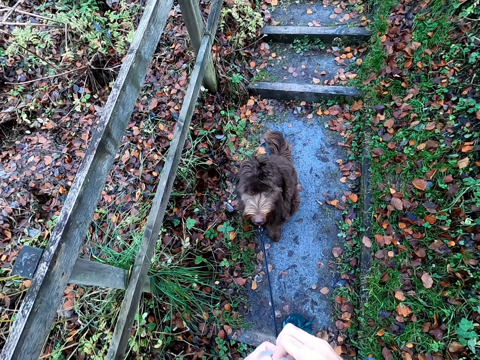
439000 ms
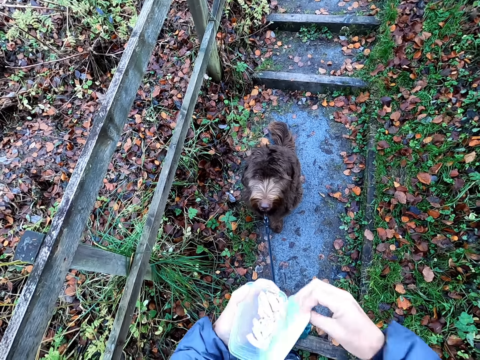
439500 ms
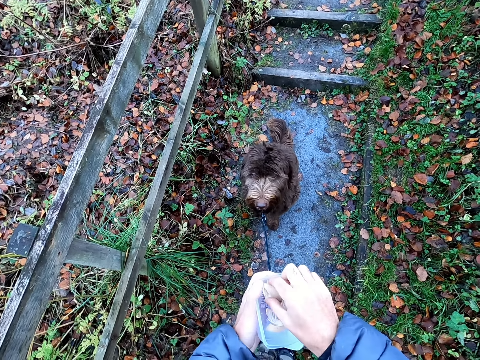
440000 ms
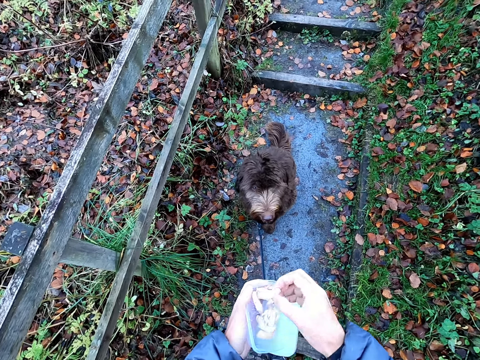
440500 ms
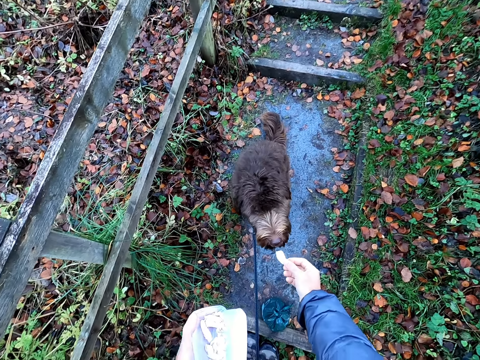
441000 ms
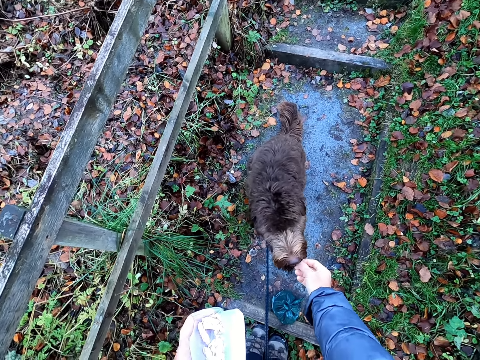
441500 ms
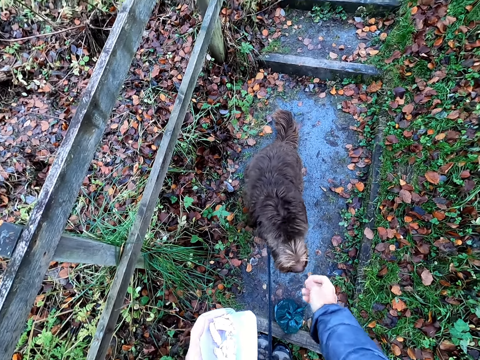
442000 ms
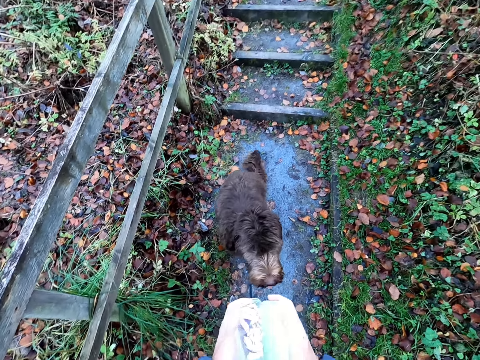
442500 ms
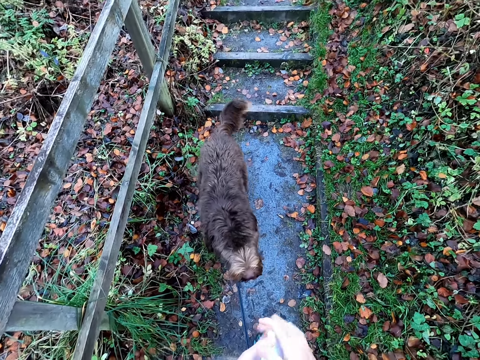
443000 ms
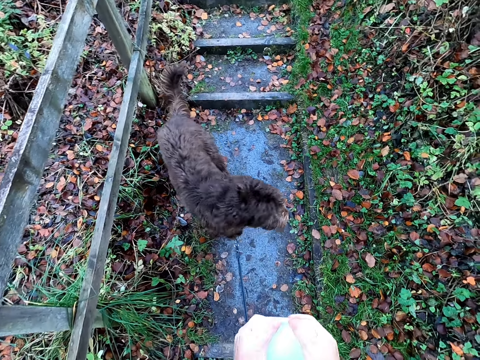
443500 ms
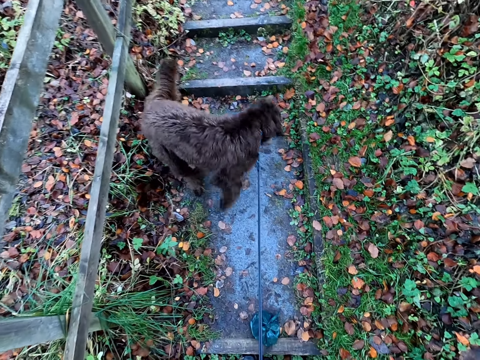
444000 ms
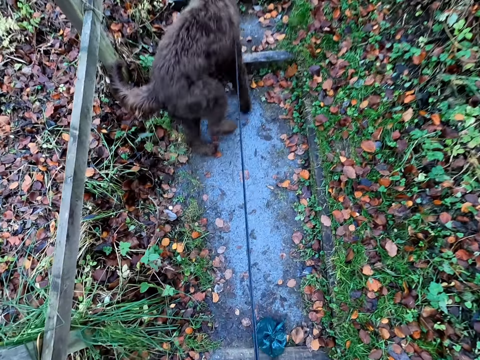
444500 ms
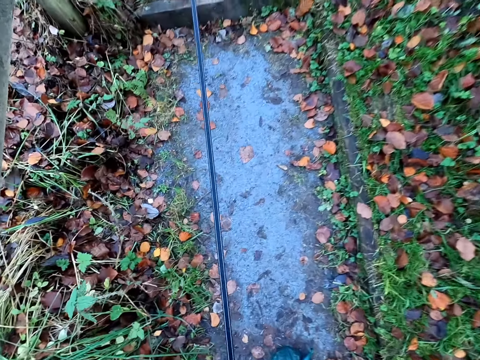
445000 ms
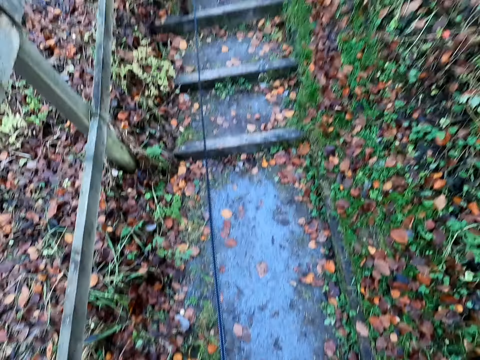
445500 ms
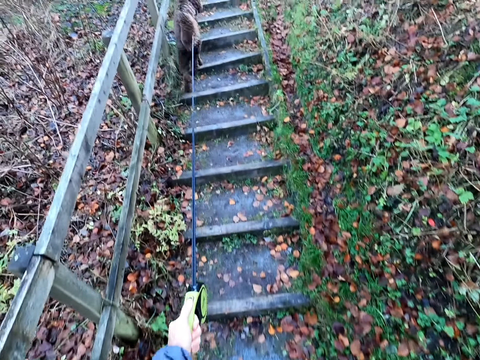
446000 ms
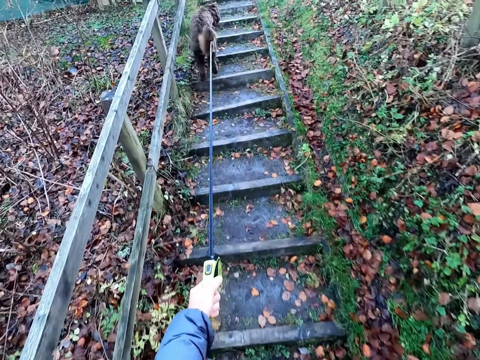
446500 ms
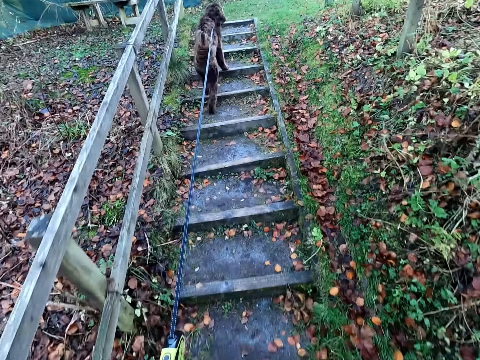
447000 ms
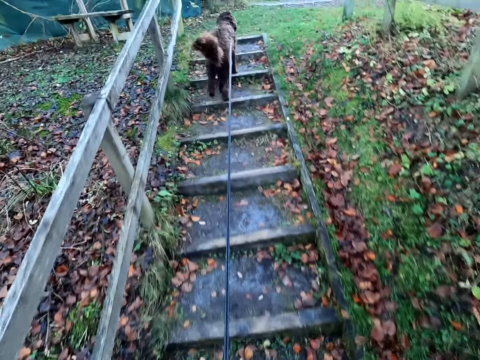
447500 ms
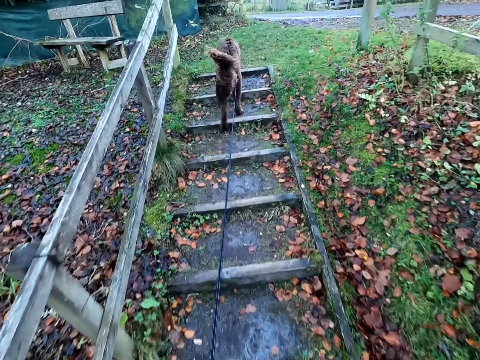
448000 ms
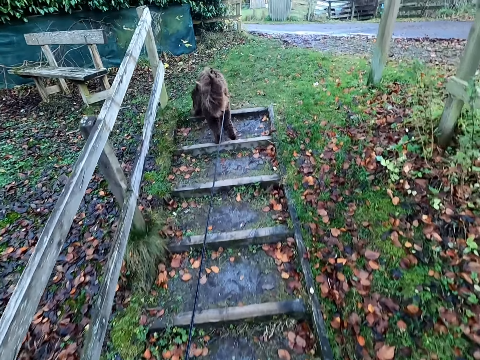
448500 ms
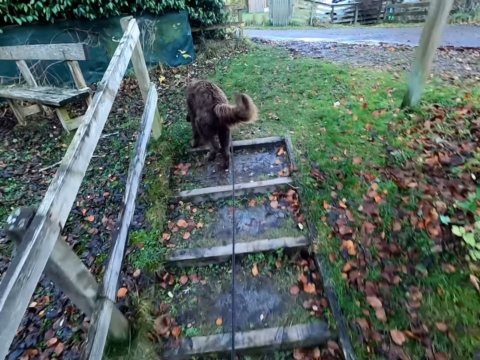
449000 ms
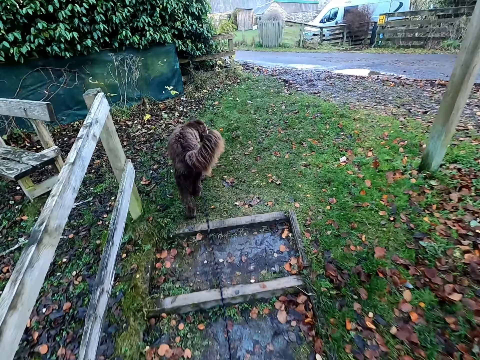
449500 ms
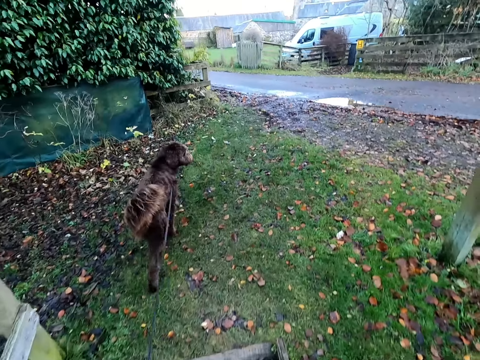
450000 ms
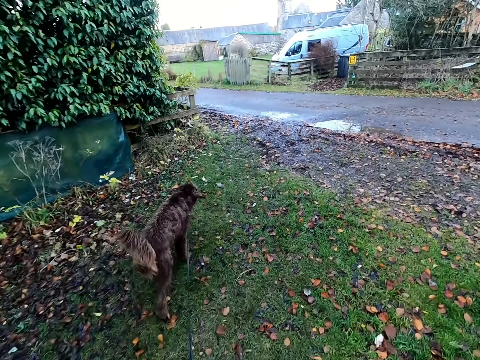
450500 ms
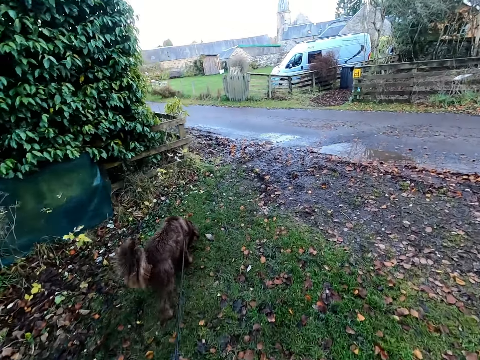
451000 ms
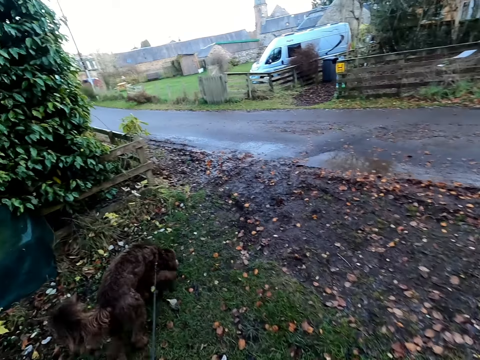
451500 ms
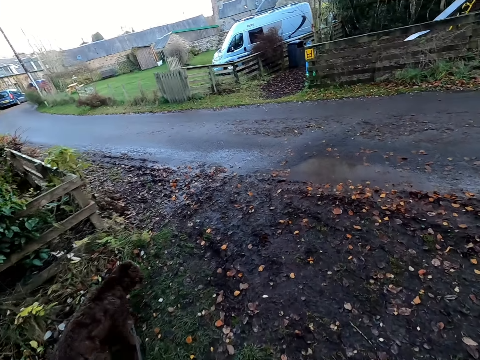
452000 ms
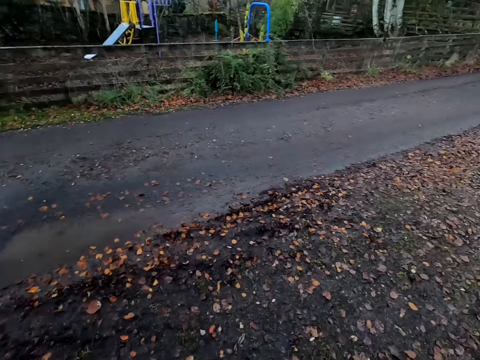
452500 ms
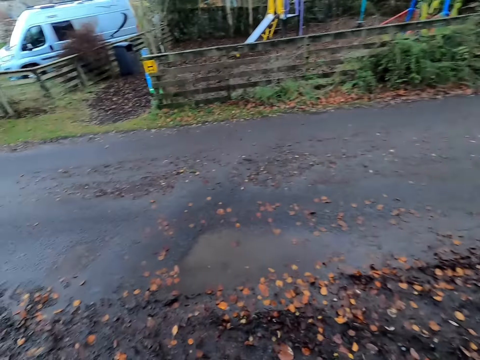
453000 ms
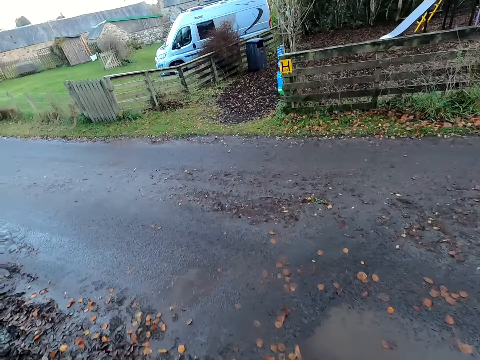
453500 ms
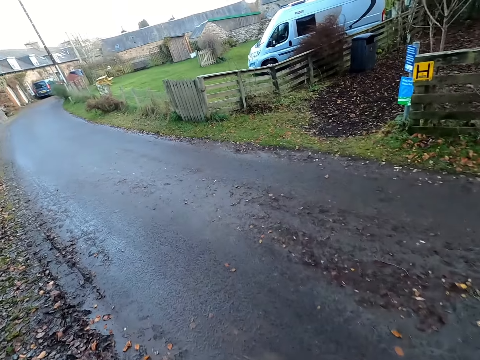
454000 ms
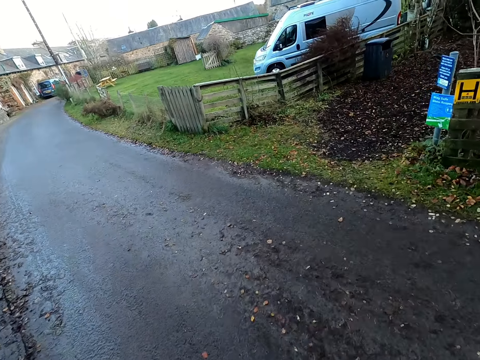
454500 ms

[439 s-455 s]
The camera wearer opens the container in his left hand with his right hand. He drops the lid from the container in his left hand with his right hand. He picks up a piece of food from the container with his right hand. He feeds the dog with the piece of food with his right hand. He picks up the lid from his left hand with his right hand. He closes the container with the lid with both hands. He walks up the staircase with the dog. He walks on the road with the dog.

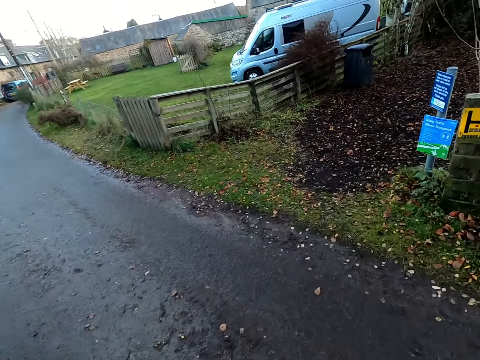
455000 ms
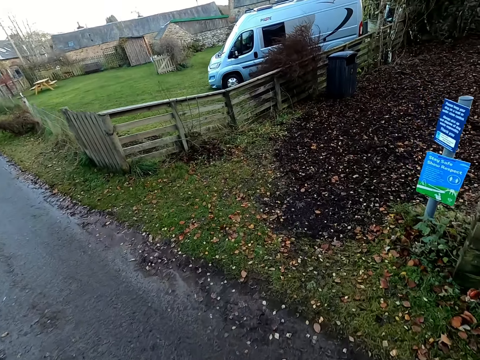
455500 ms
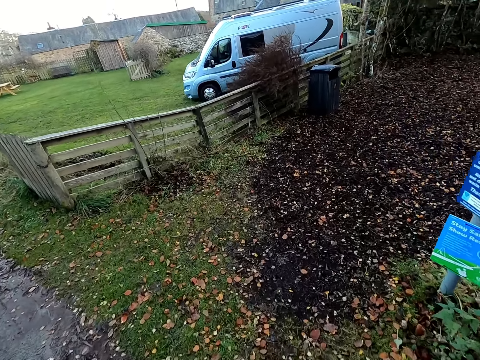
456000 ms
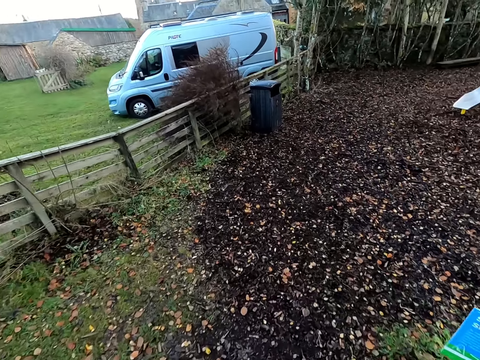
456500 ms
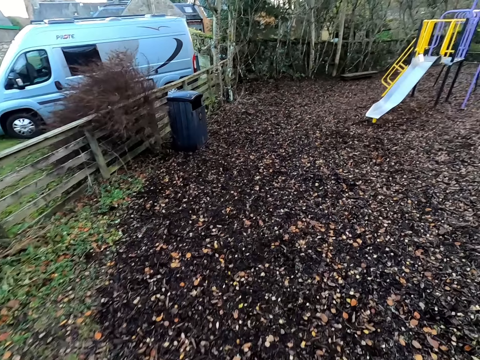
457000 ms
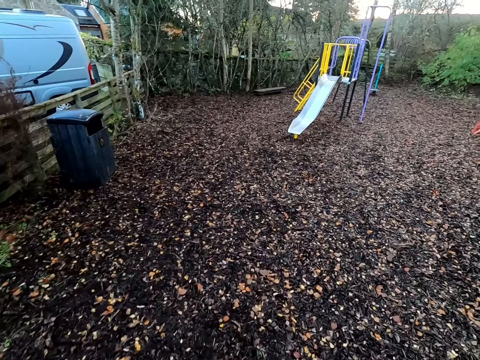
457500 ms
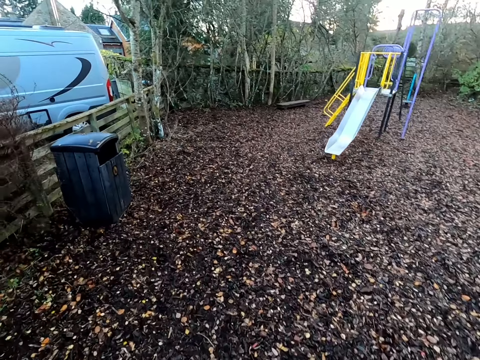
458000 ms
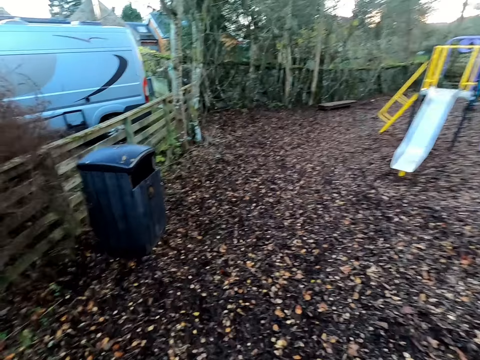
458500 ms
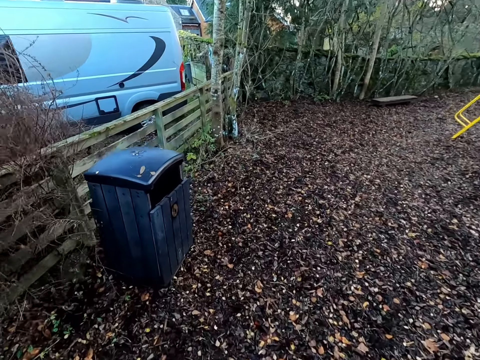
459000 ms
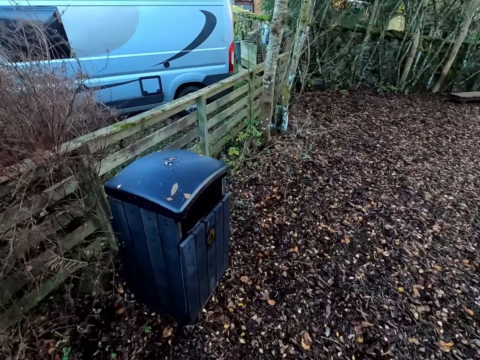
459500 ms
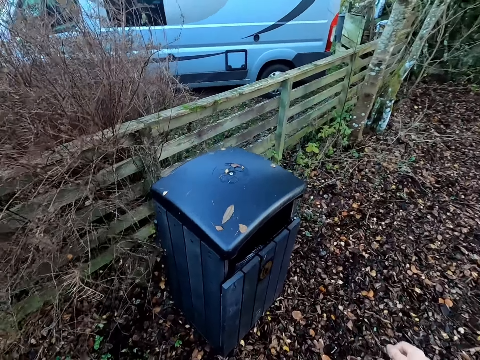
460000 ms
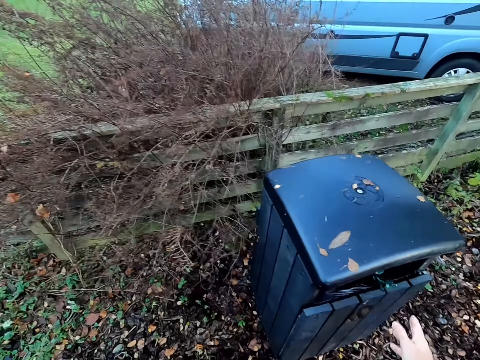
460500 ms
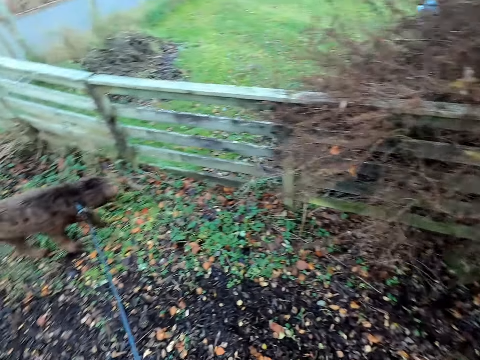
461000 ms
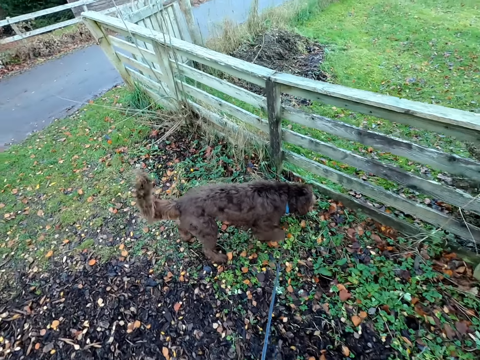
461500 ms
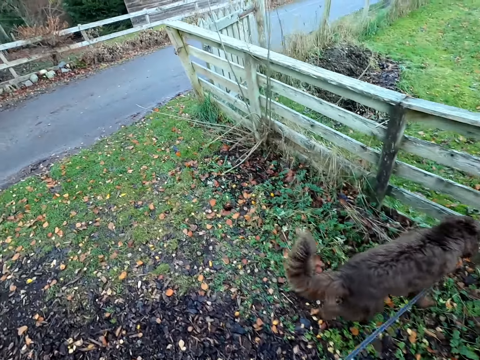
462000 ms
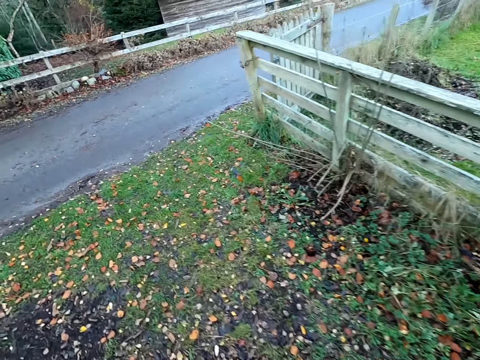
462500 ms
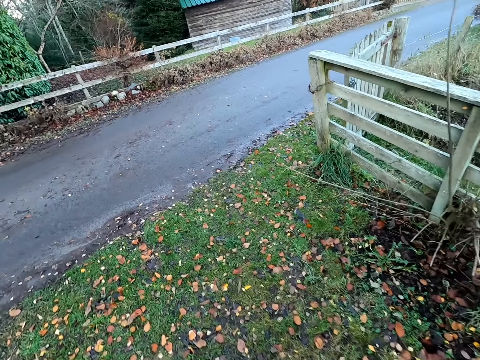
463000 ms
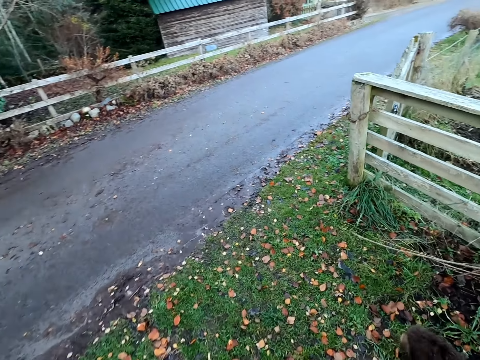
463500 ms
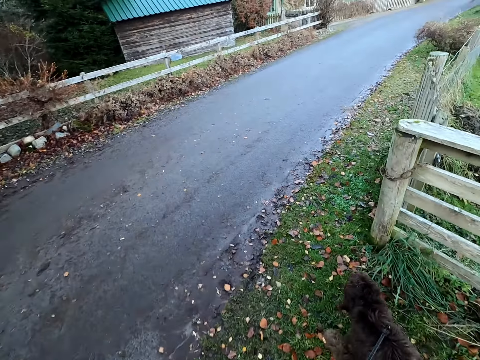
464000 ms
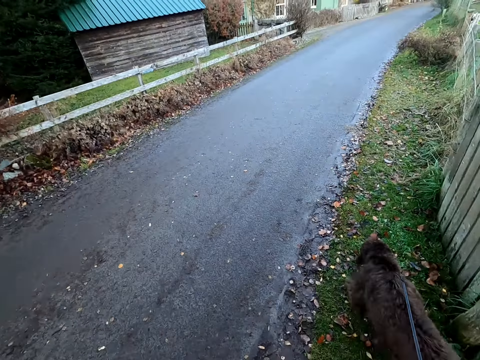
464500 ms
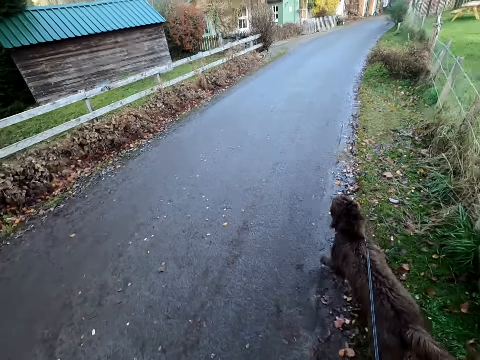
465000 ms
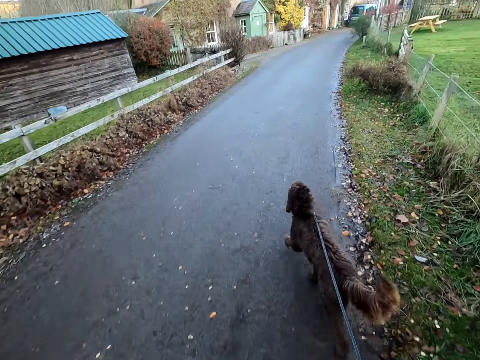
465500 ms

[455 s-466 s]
The camera wearer drops the plastic bag in a bin with his right hand.
